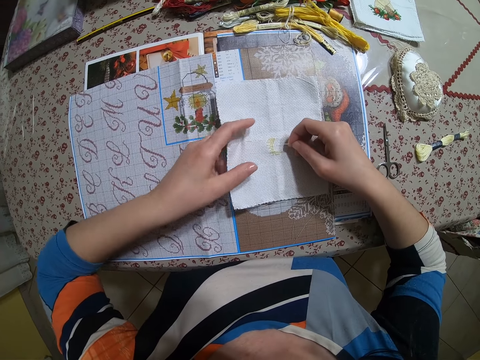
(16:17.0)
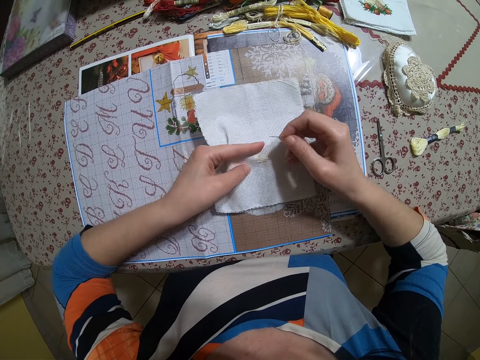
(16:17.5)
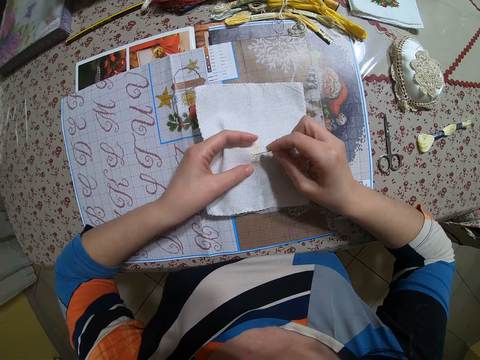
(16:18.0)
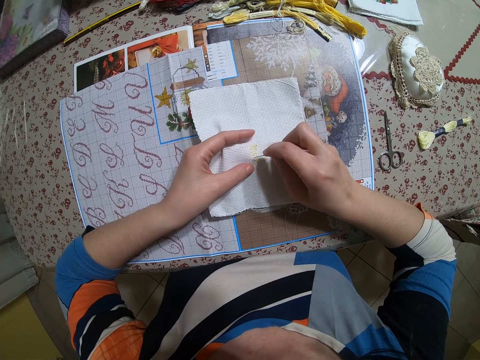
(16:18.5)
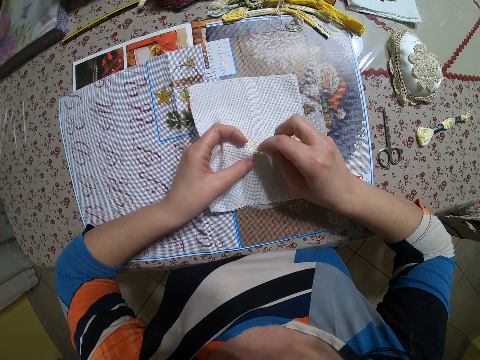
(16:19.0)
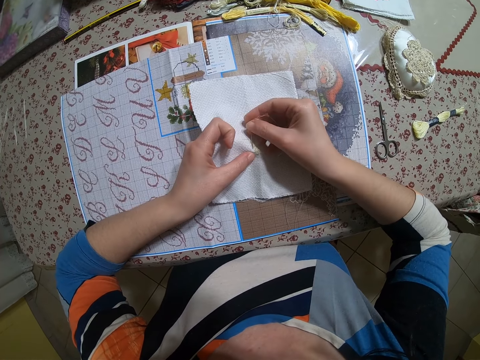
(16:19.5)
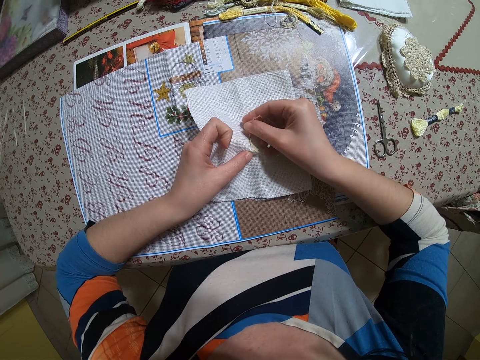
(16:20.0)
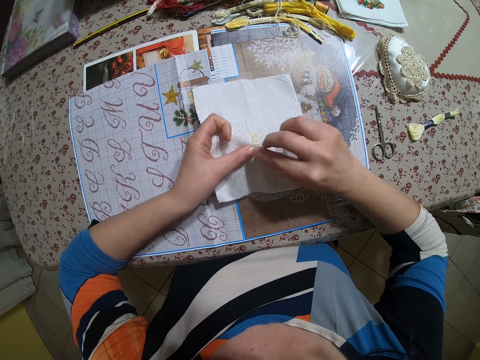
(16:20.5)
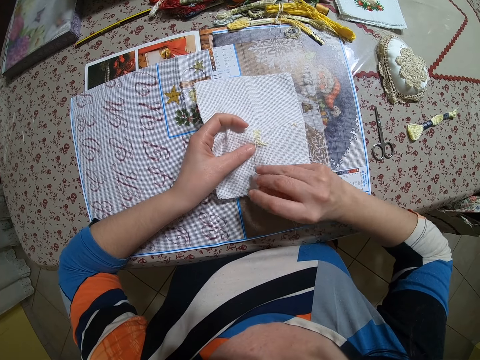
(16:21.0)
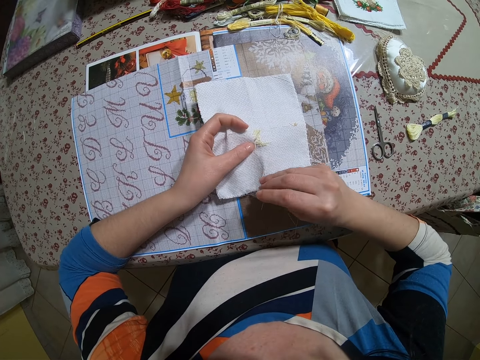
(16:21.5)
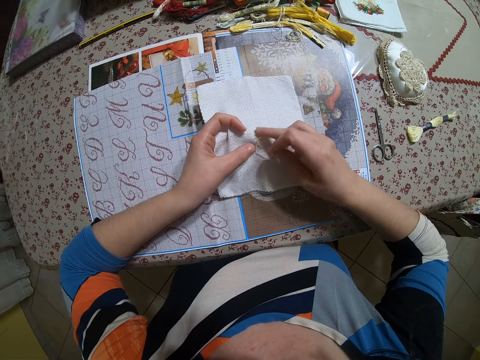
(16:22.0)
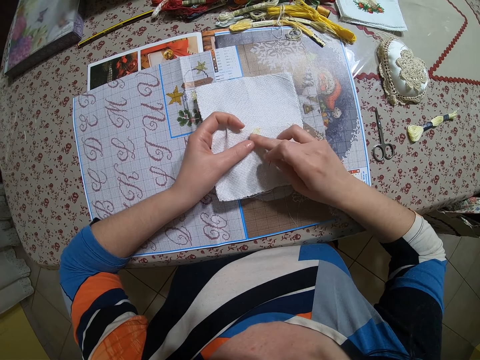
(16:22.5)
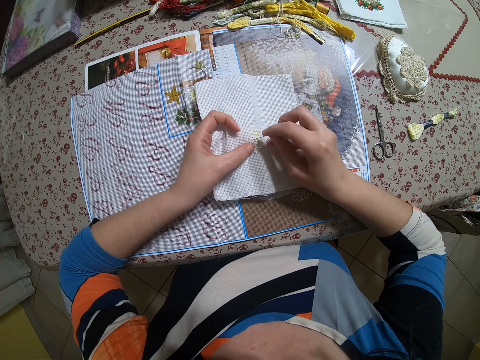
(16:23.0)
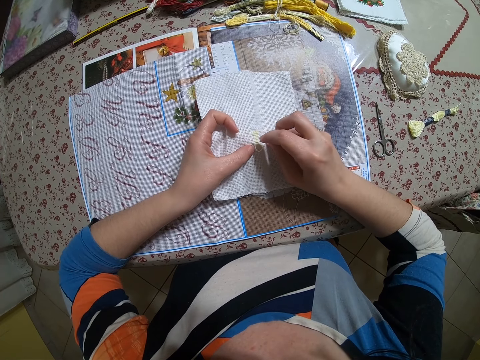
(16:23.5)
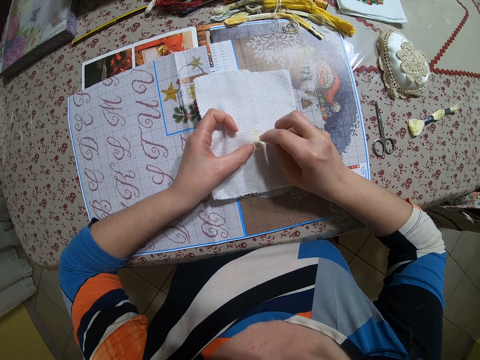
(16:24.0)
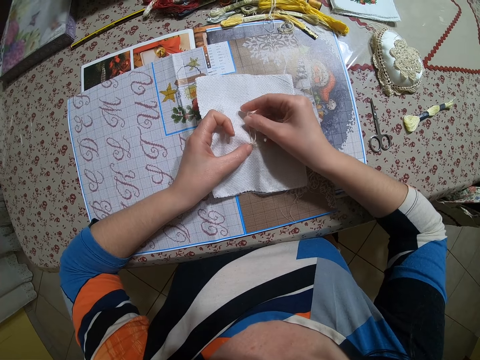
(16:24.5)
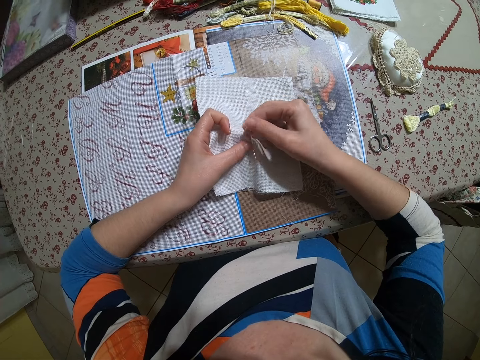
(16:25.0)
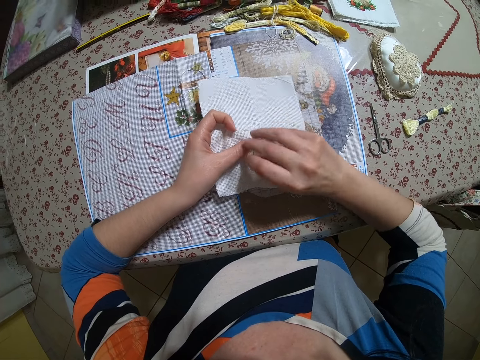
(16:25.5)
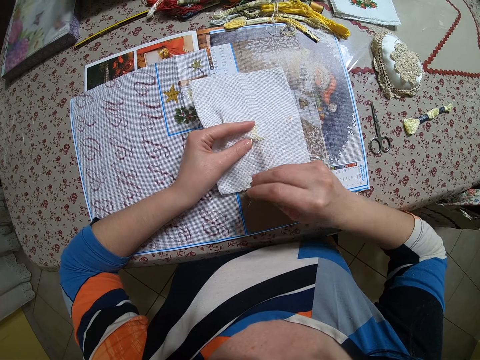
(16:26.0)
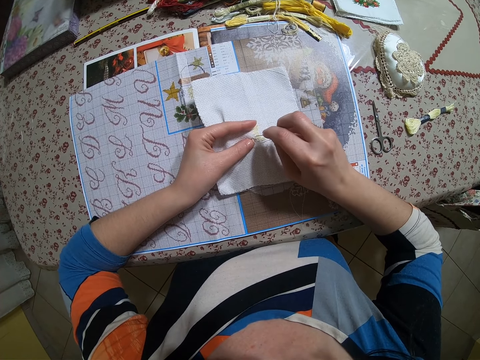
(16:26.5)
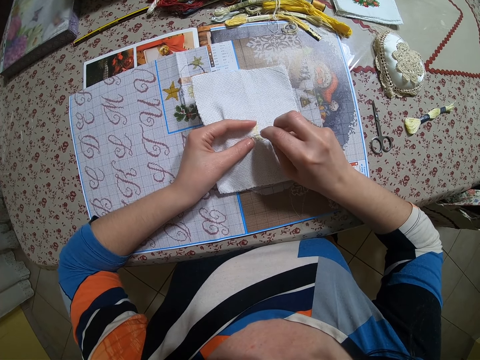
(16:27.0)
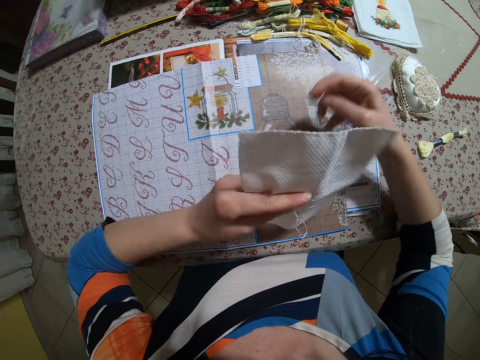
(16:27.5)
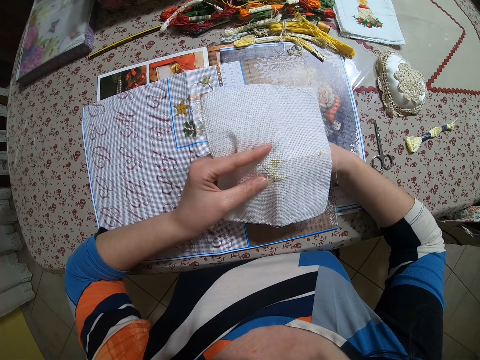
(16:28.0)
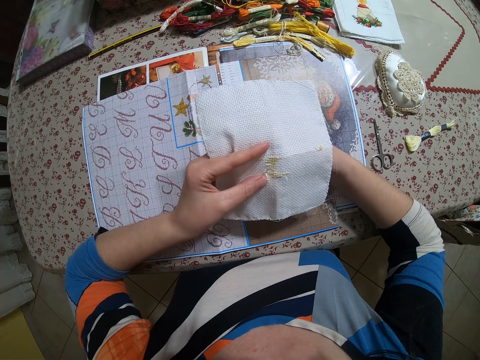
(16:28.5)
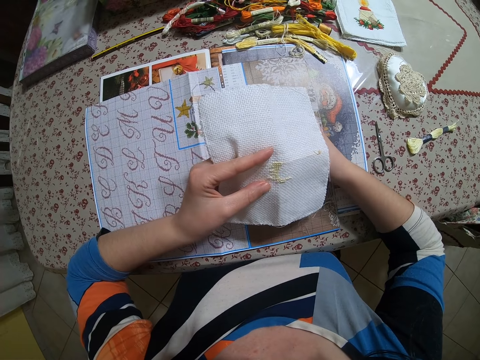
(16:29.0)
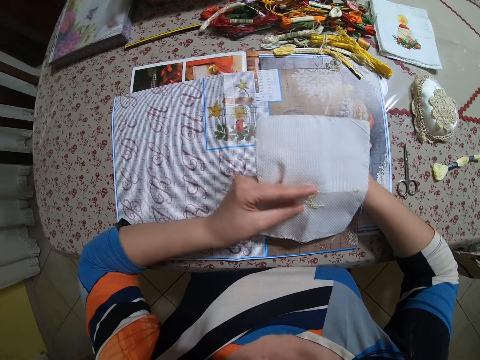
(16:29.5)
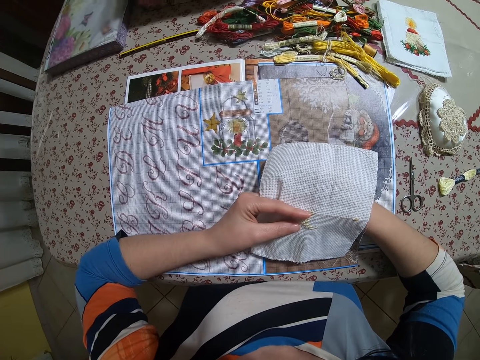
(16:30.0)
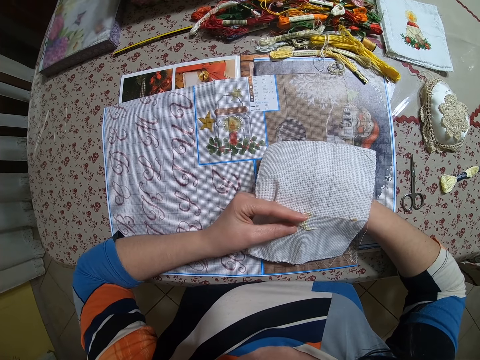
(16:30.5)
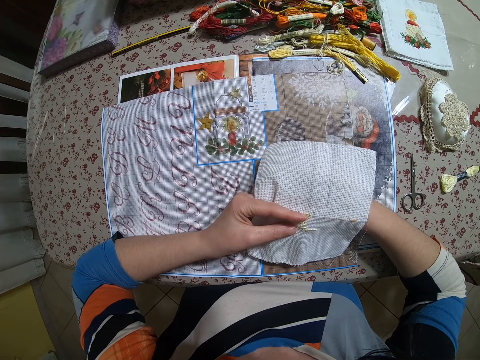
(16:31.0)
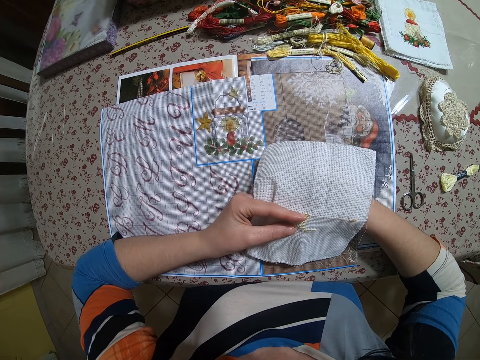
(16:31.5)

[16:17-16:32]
The camera wearer lifts the piece of cloth from the book with her left hand. She stitches the piece of cloth with the needle in her right hand on the table. She pulls the needle with her hand. She places her finger on the cloth. She inserts the needle through the cloth. She pulls the needle with her hand. She inserts the needle through the cloth. She pulls the needle with her hand.

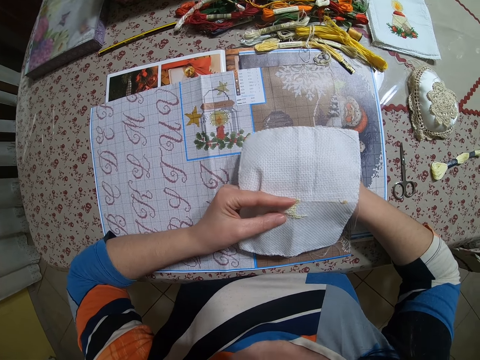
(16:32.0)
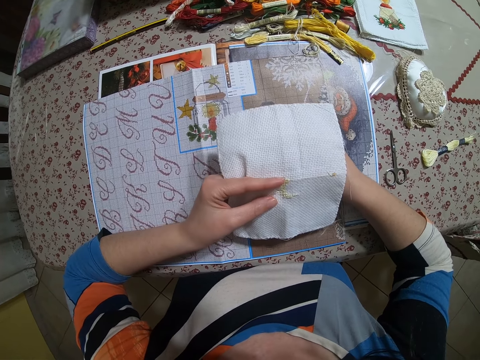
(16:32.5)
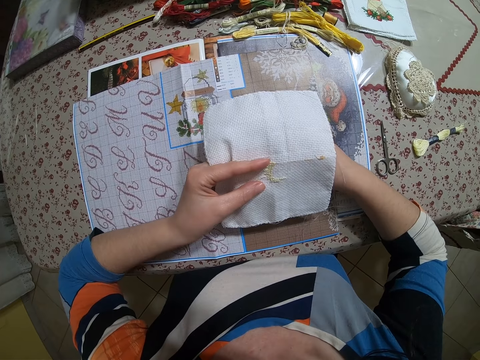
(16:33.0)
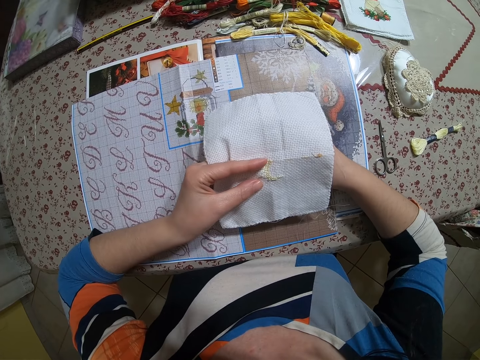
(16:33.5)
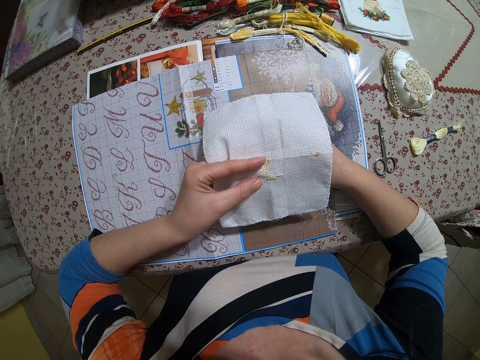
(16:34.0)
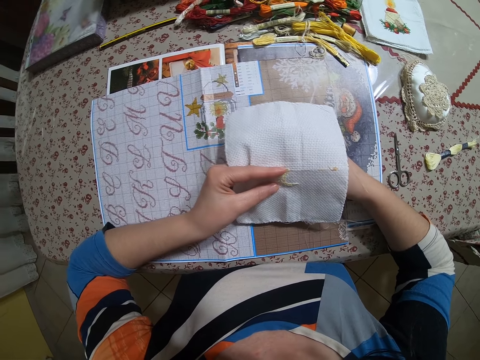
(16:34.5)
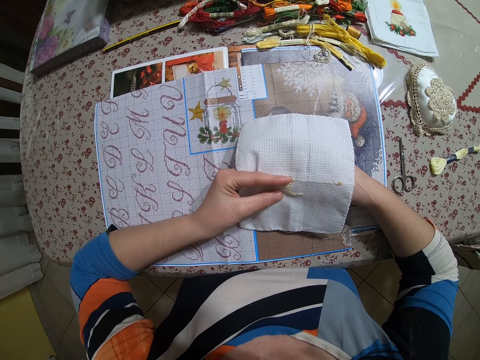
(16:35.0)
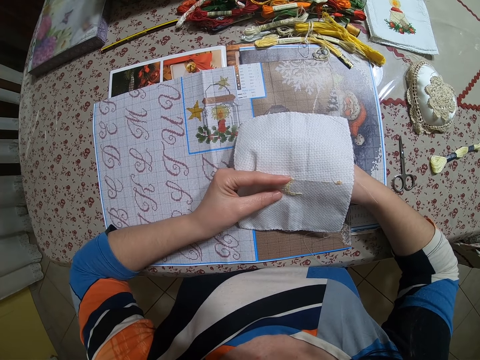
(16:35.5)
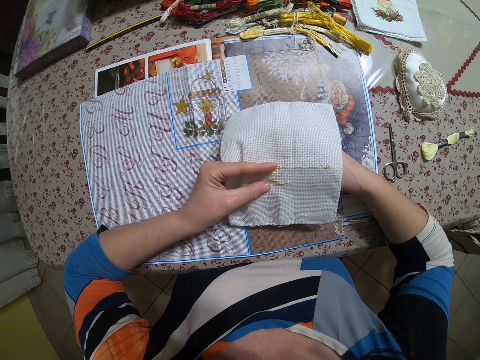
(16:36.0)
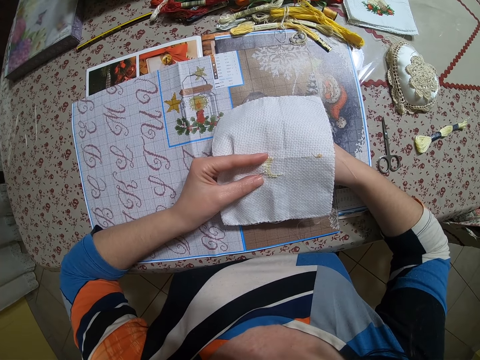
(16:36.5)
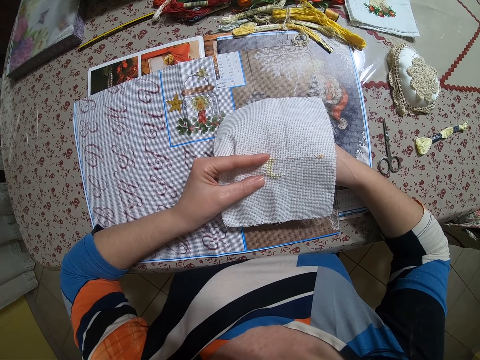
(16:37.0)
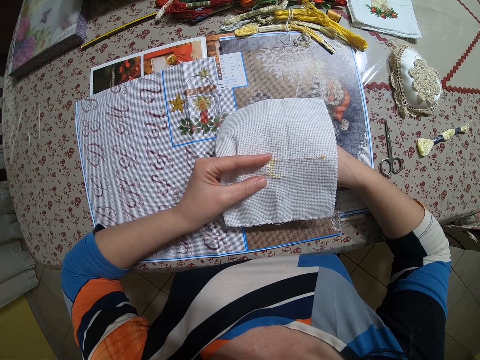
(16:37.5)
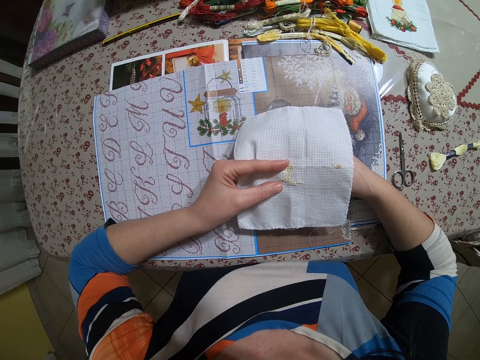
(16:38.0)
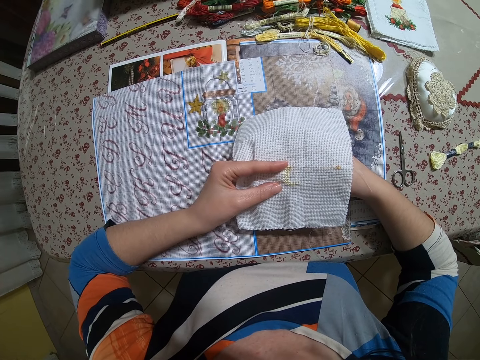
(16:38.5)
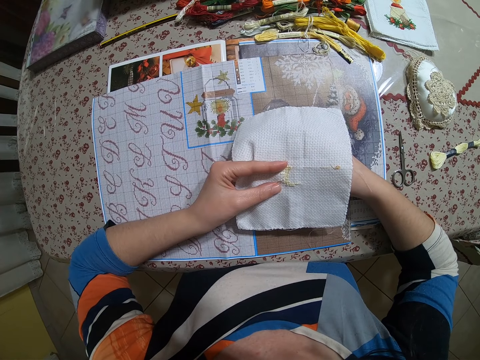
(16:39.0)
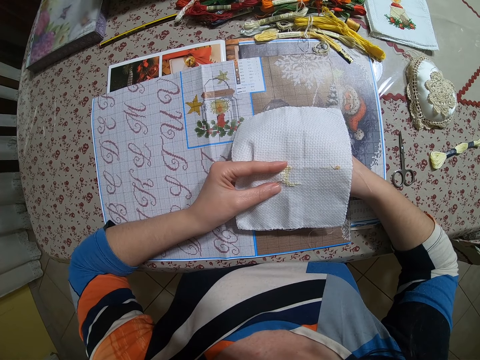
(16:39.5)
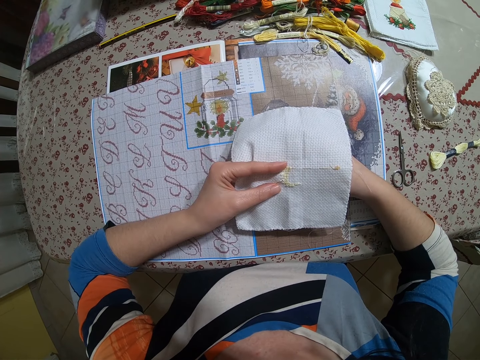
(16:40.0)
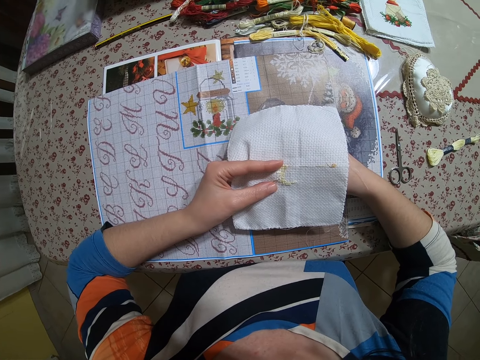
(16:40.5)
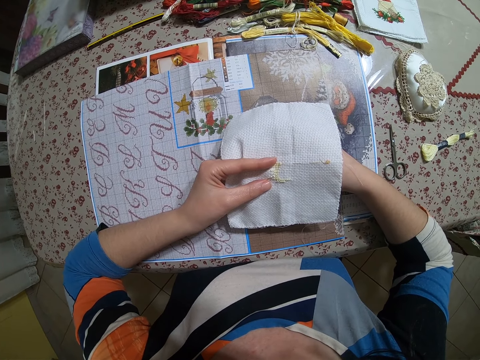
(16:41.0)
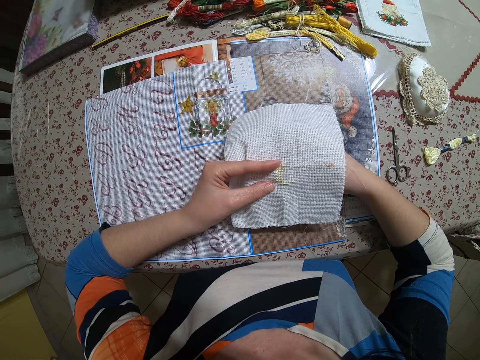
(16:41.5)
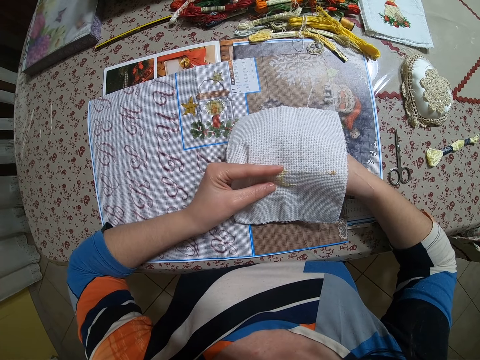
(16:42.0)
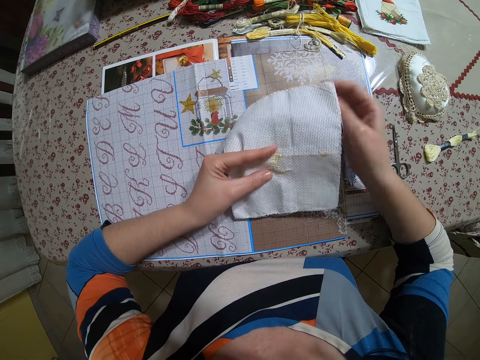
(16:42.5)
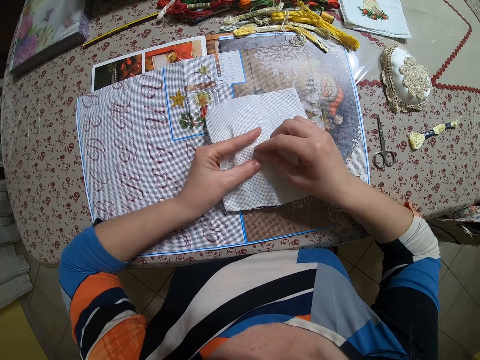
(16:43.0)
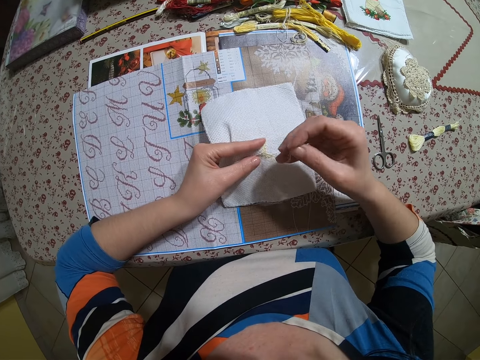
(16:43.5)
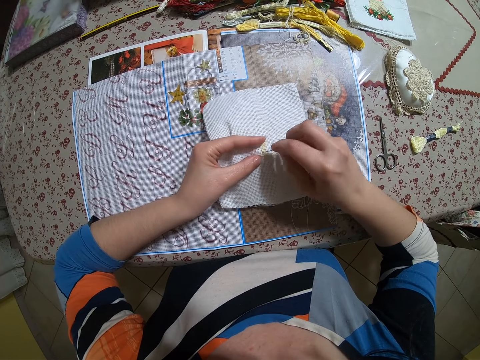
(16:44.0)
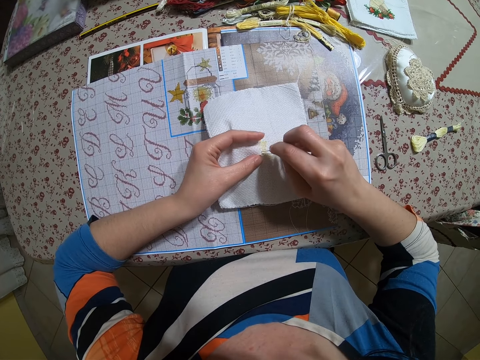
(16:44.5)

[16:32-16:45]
The camera wearer inserts the needle through the cloth. They pull the needle with their hand.
